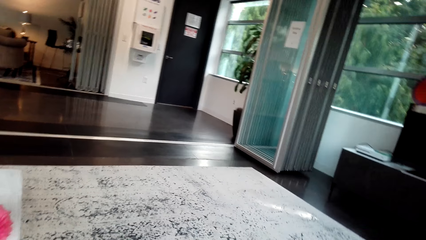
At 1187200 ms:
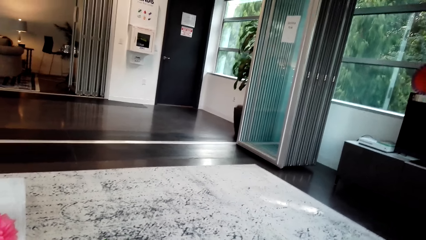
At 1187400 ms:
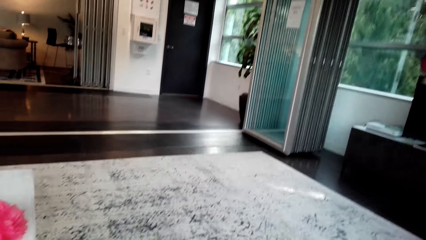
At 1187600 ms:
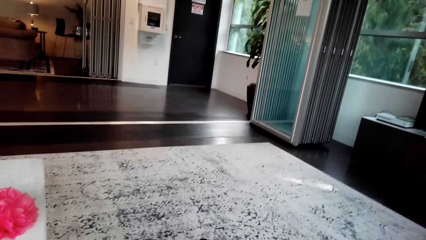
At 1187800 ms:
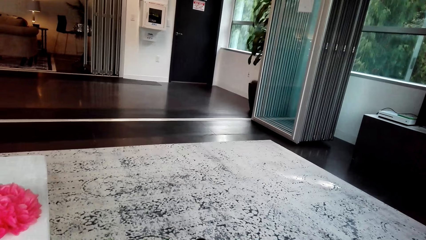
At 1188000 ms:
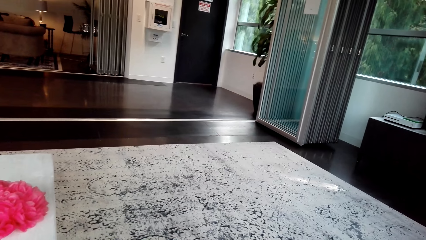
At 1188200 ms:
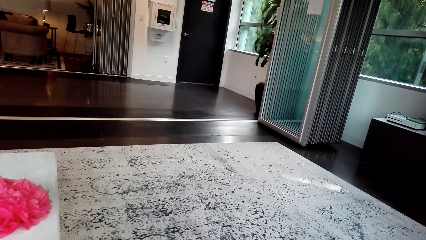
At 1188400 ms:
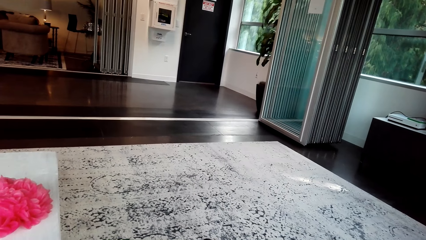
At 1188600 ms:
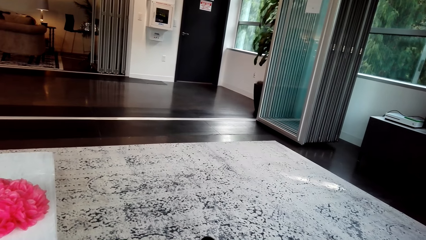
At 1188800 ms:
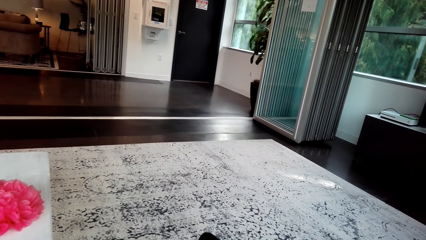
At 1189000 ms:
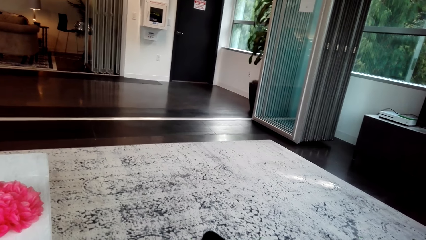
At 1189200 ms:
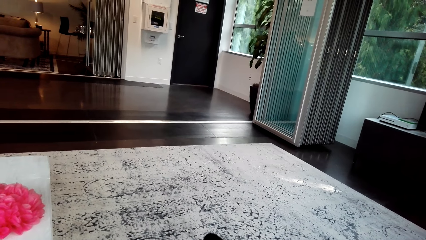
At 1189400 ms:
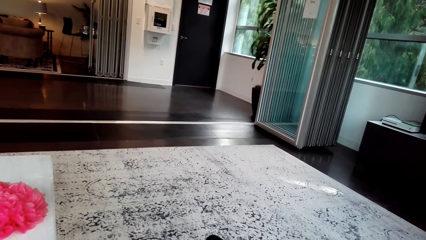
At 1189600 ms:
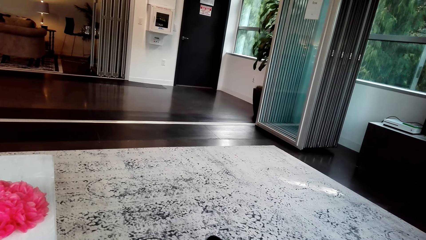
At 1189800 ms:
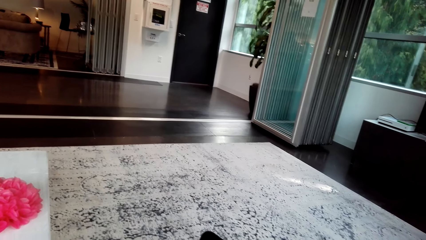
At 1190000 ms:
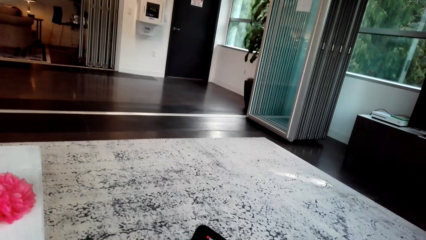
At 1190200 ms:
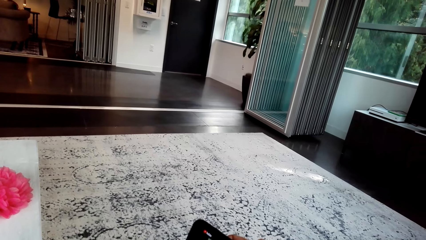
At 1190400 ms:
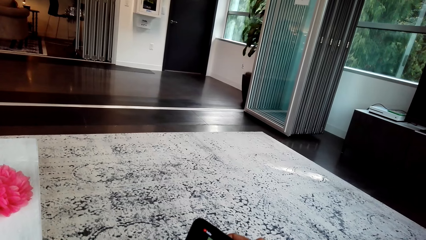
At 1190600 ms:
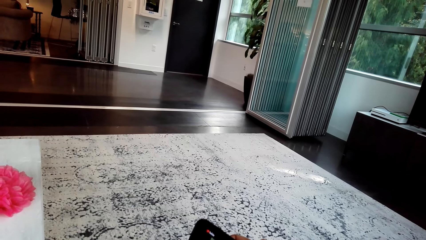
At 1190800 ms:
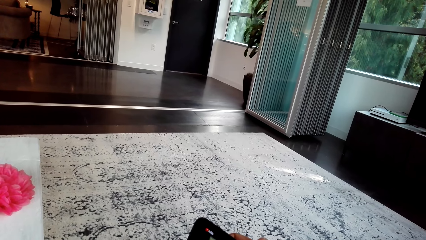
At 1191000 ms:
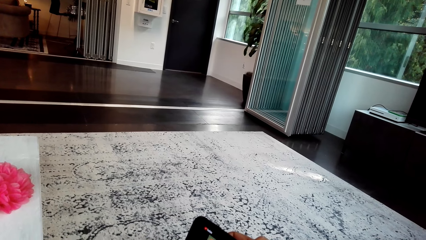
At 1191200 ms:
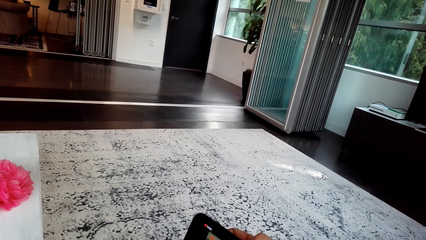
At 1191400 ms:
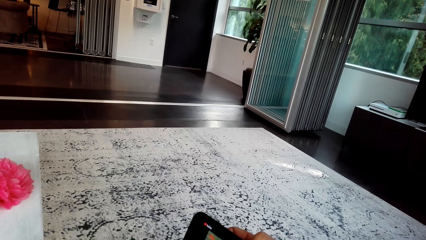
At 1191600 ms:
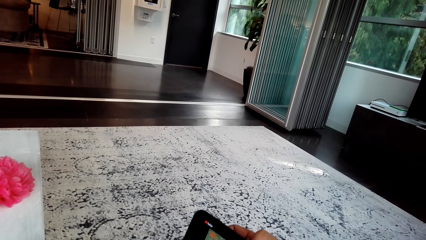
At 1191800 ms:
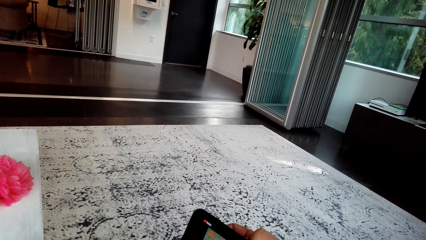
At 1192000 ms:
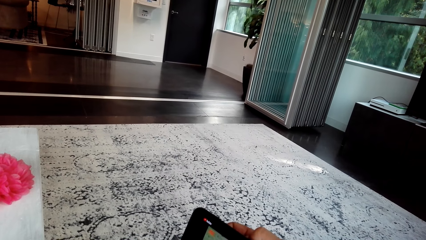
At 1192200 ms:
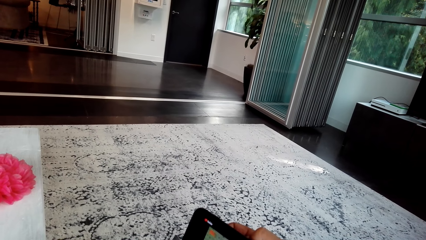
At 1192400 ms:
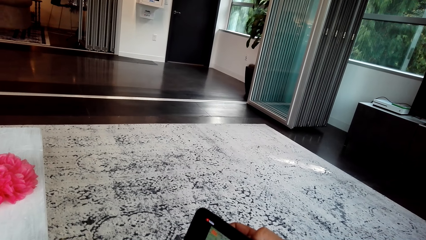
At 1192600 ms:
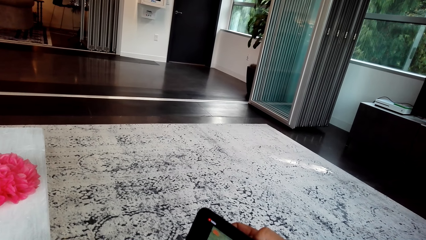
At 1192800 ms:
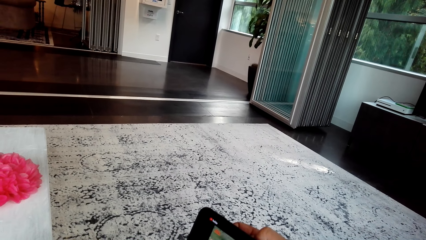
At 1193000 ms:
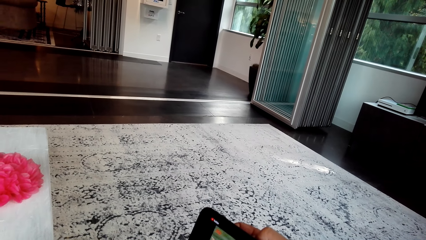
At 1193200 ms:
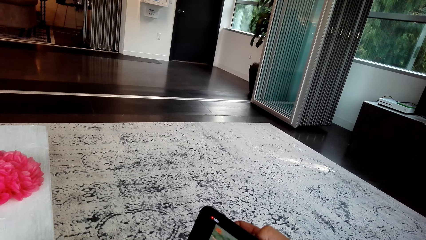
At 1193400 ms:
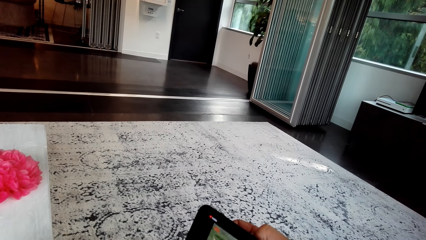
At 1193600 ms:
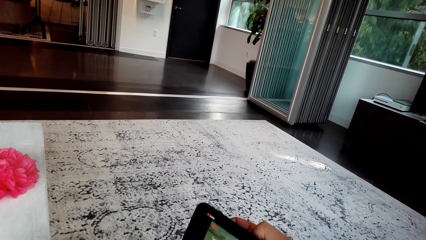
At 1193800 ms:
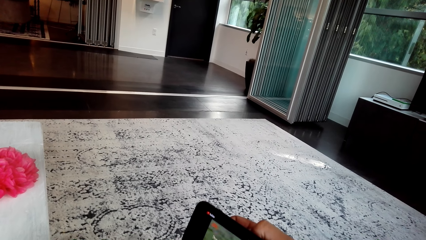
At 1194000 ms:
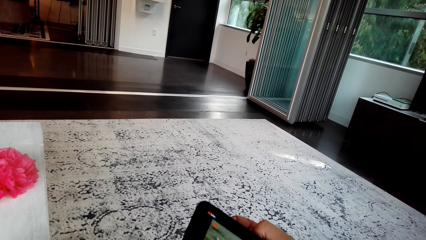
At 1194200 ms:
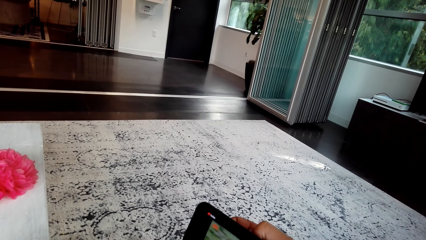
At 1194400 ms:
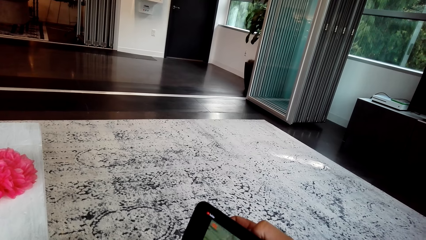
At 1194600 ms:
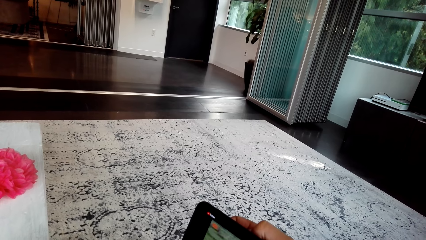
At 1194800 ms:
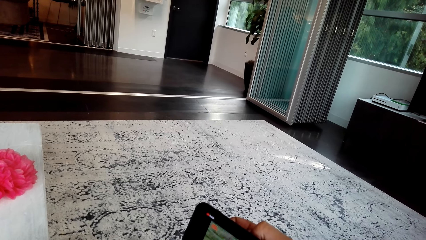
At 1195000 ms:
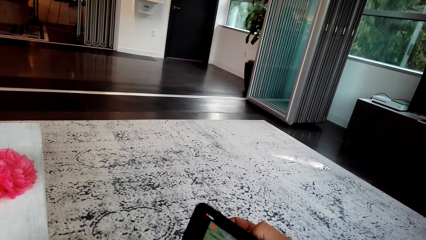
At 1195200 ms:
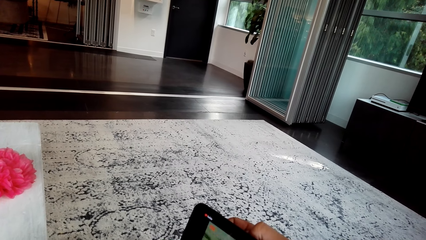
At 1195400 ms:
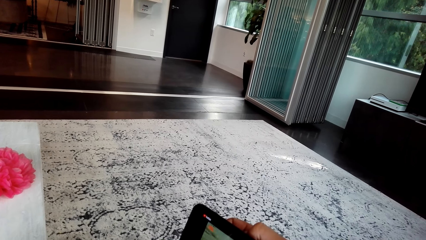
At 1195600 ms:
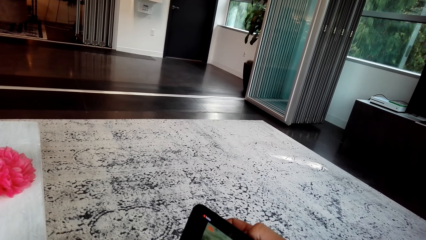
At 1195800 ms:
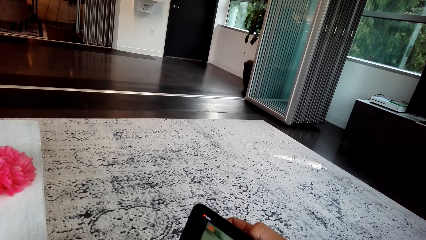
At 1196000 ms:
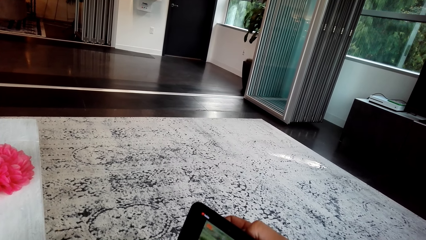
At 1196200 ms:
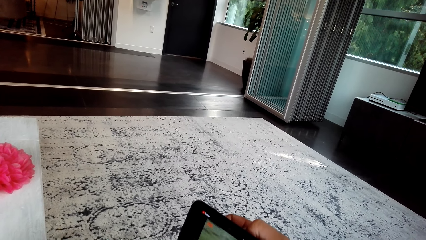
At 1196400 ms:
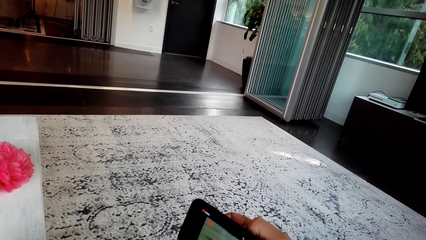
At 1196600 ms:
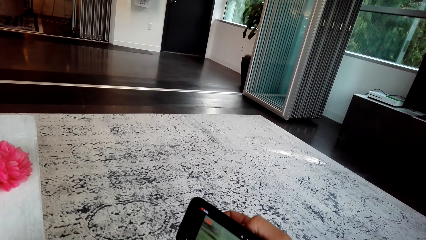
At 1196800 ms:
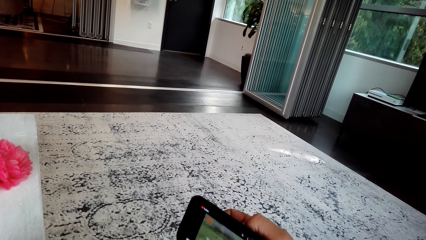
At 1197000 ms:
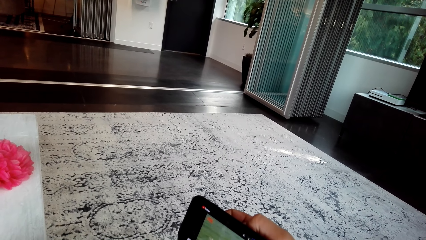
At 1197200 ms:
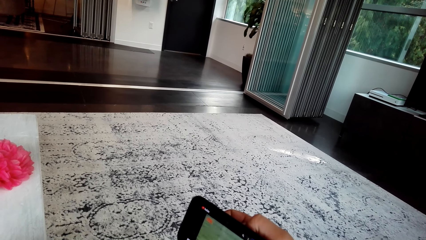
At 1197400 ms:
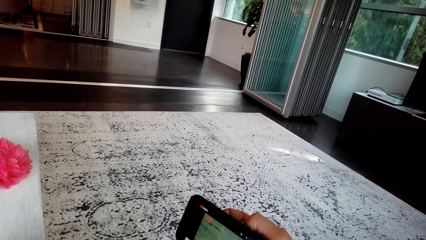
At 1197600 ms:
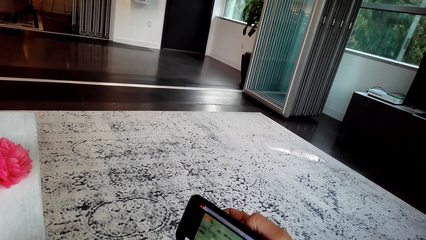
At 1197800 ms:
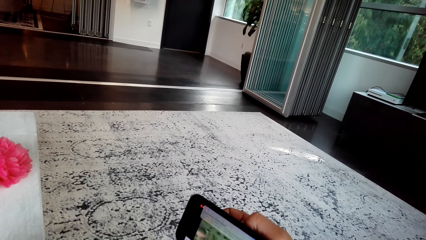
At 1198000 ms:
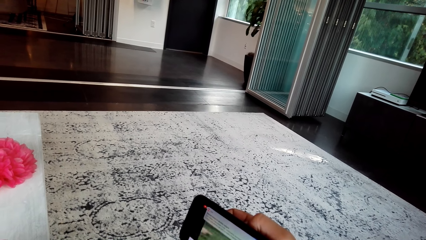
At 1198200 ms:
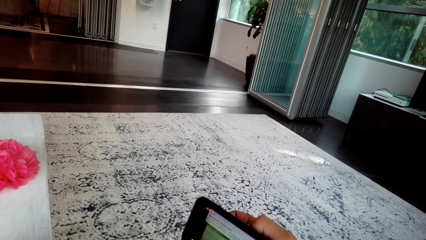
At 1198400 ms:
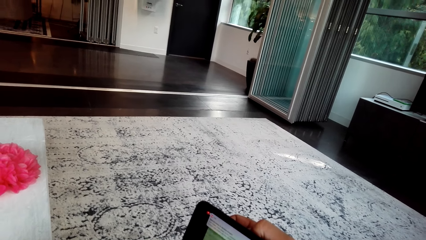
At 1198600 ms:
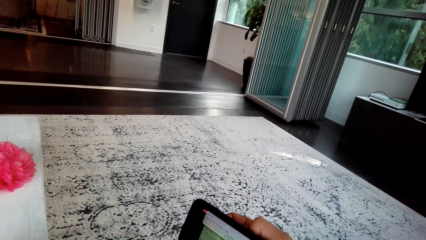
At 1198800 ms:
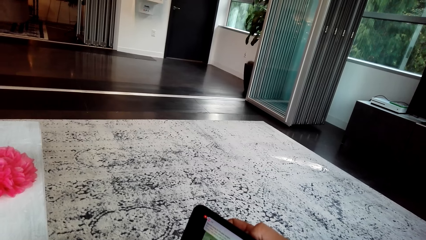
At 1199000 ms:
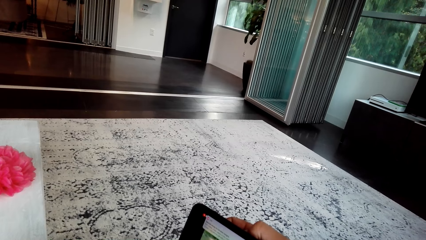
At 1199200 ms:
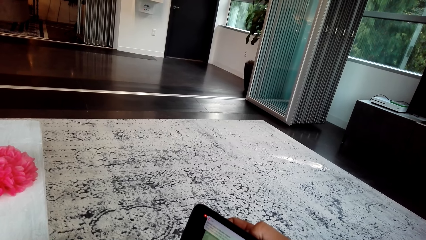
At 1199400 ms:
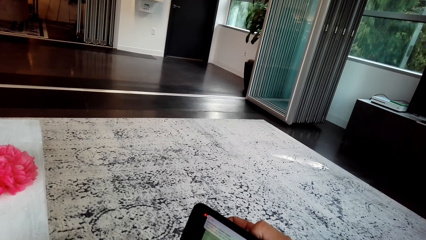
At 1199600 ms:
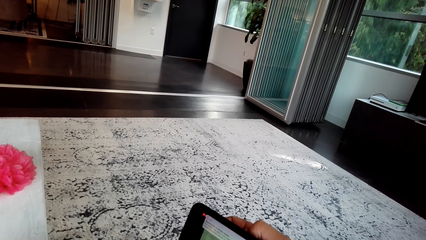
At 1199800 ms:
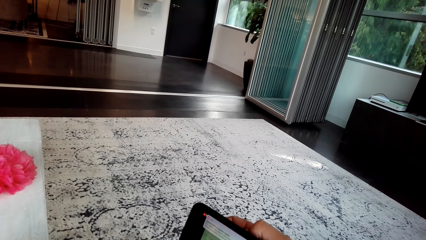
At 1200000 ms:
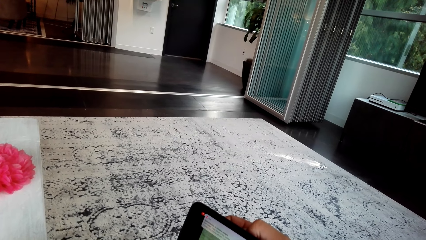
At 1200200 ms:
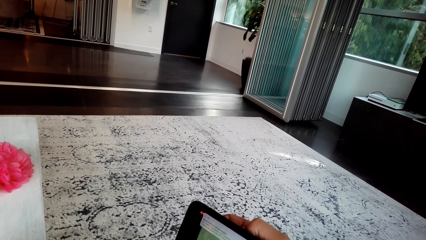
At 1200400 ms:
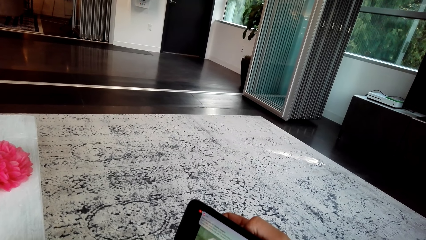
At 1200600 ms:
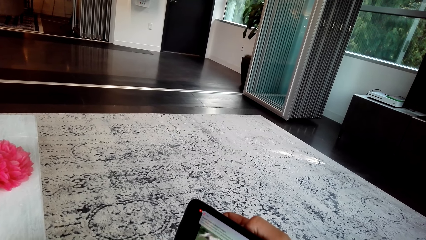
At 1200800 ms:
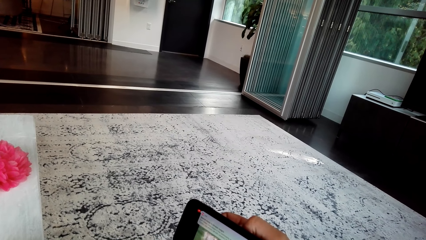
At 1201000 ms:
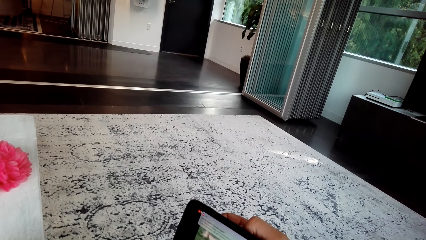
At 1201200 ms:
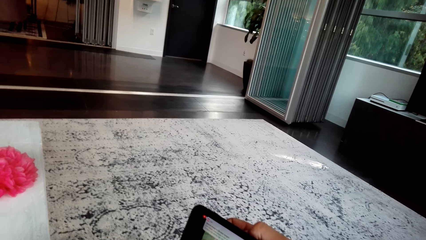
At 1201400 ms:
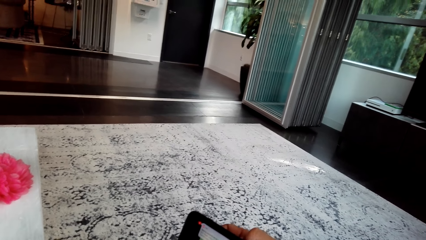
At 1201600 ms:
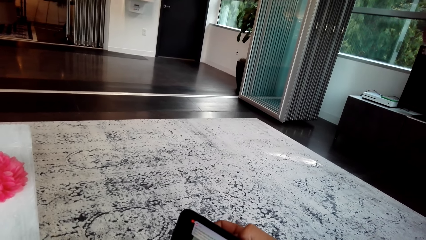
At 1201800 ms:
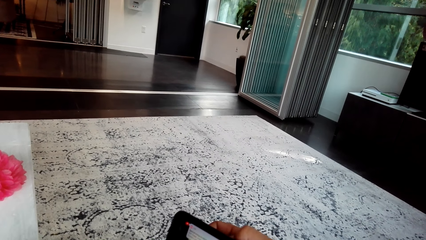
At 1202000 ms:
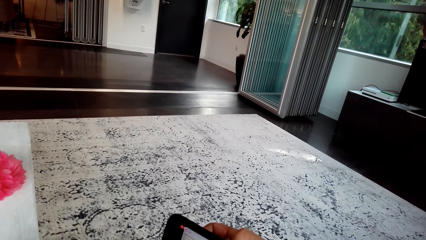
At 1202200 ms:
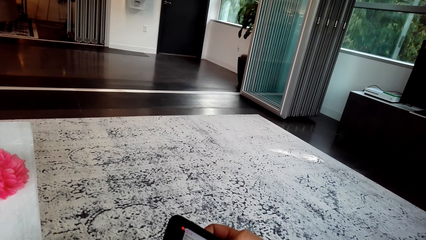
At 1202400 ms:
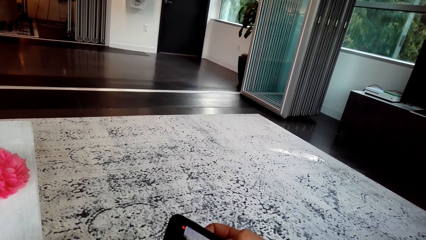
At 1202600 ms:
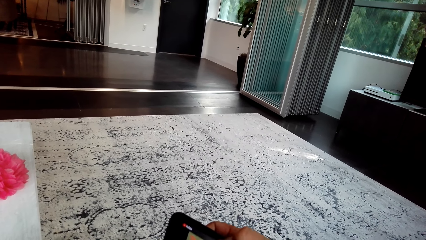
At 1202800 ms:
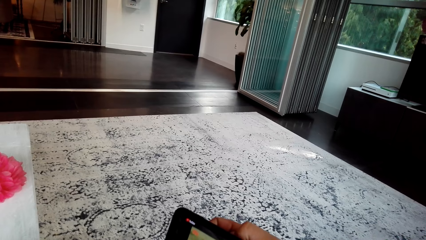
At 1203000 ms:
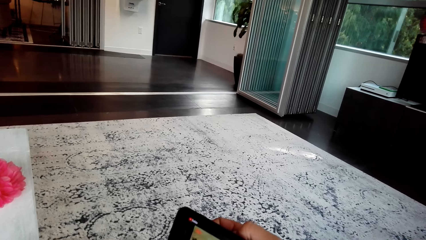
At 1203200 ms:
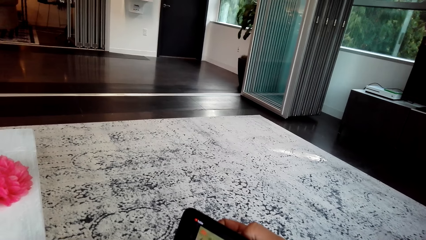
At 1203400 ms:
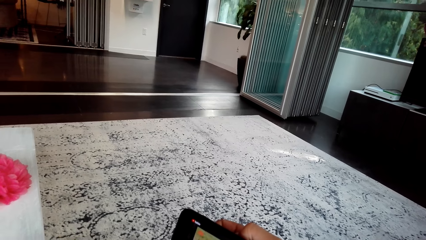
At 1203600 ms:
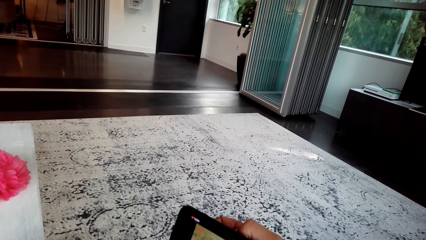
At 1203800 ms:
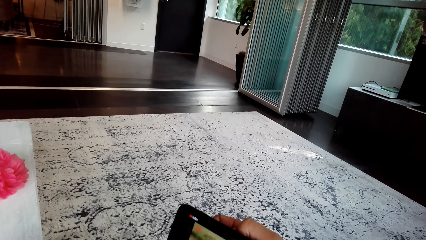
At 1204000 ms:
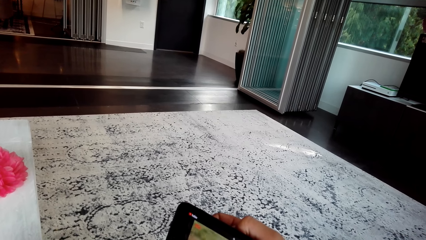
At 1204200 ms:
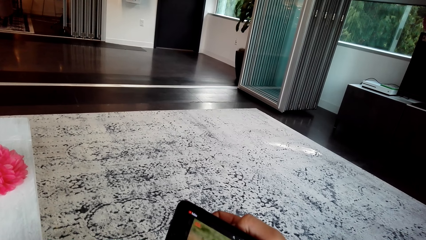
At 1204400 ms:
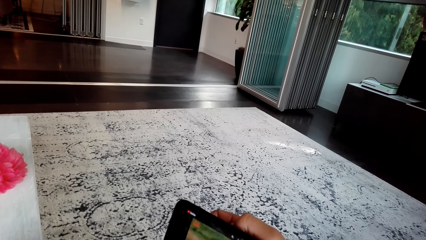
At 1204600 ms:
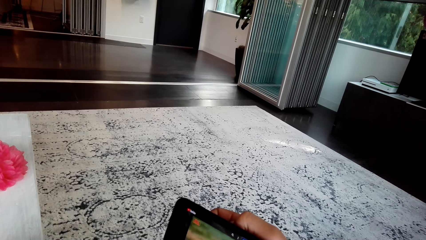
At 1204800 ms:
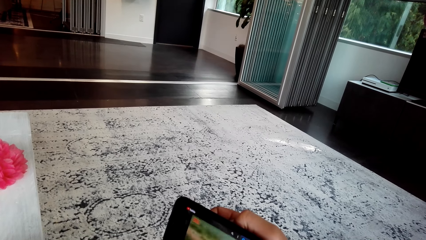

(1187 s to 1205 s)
The camera wearer converses with a person. They watch a video in the phone with the person.
